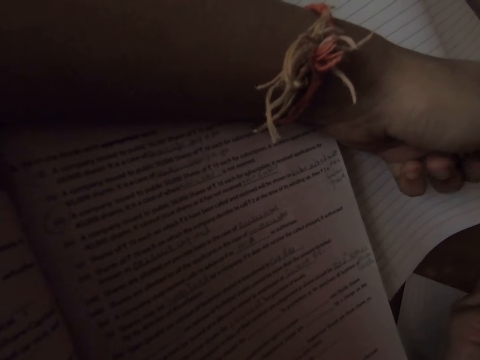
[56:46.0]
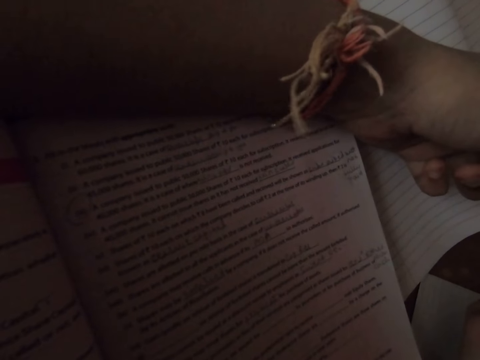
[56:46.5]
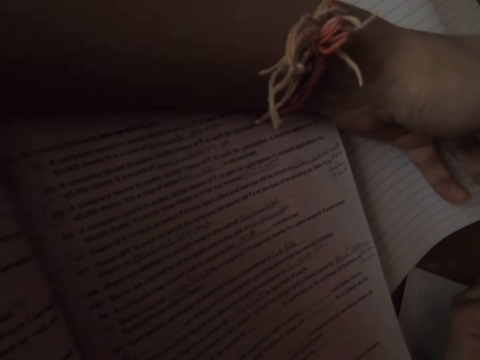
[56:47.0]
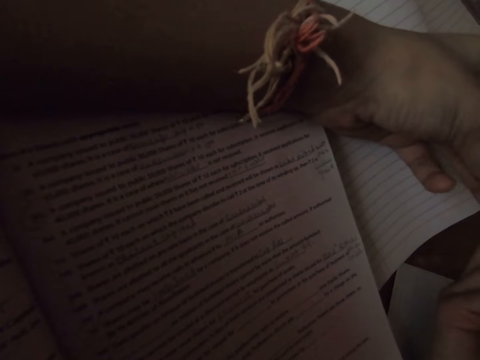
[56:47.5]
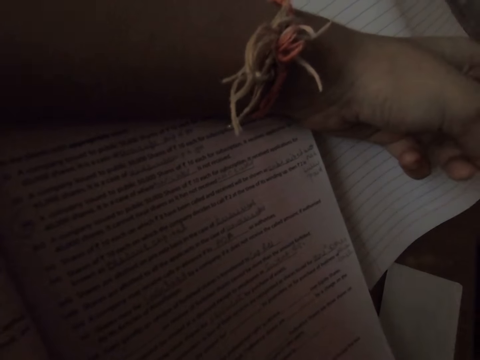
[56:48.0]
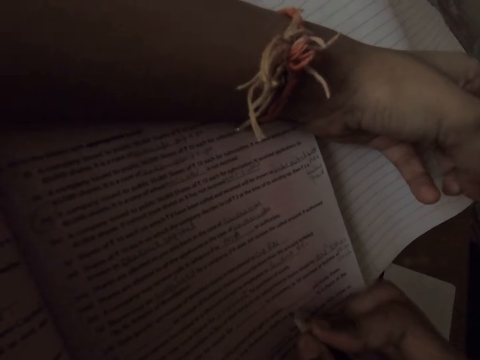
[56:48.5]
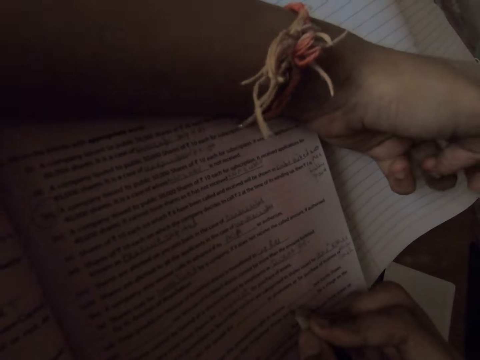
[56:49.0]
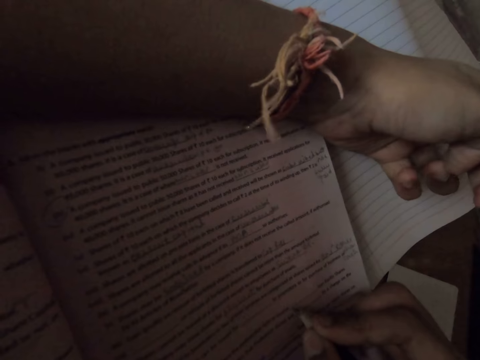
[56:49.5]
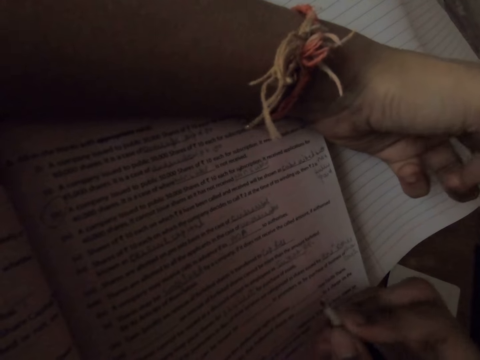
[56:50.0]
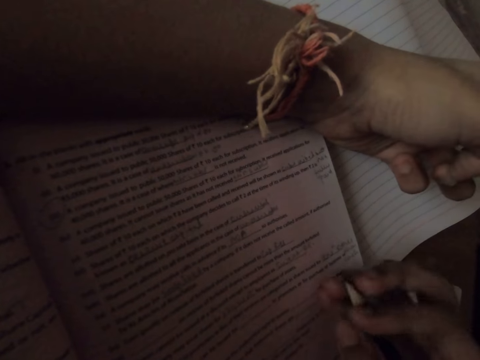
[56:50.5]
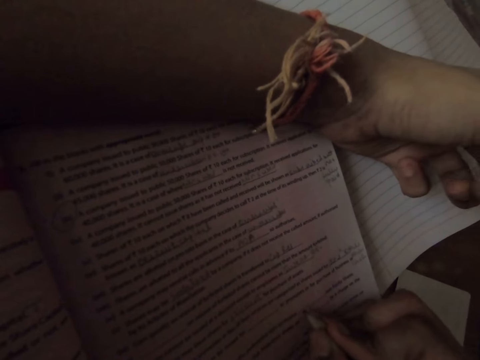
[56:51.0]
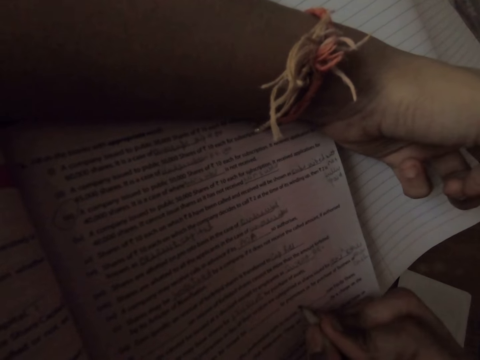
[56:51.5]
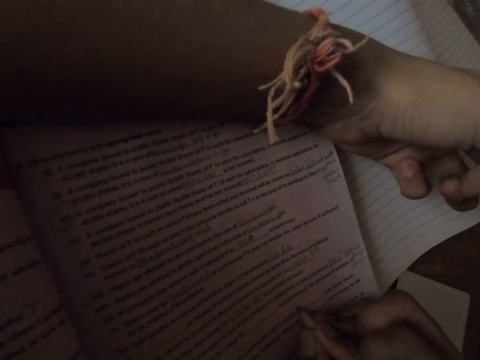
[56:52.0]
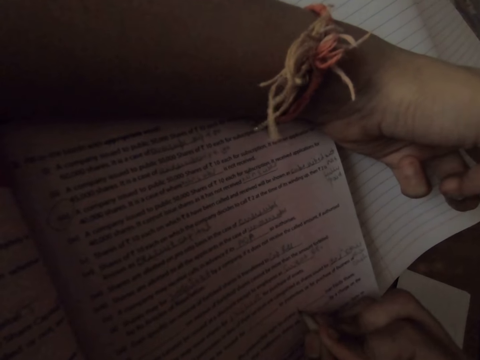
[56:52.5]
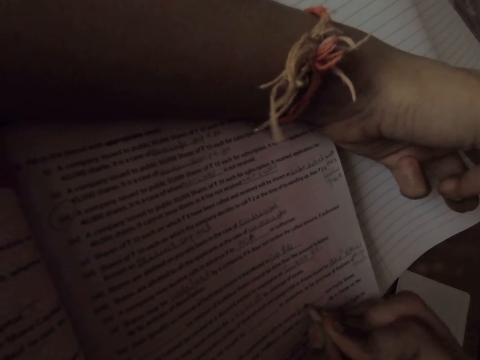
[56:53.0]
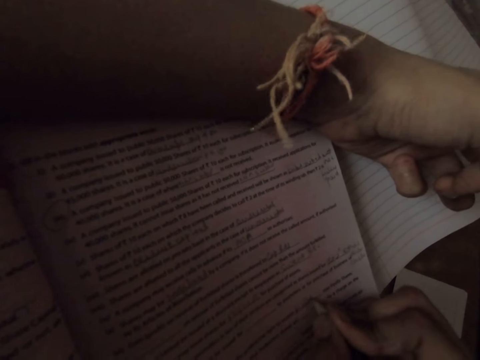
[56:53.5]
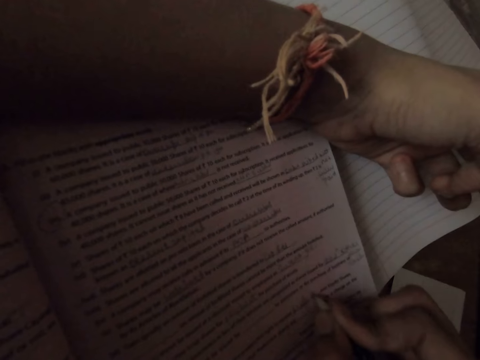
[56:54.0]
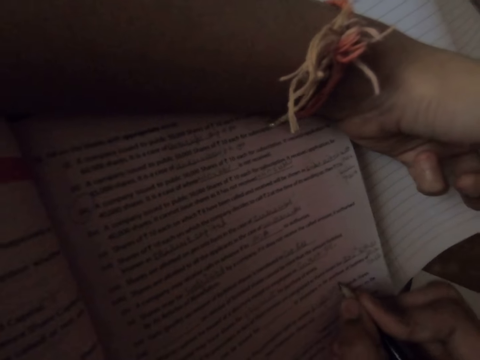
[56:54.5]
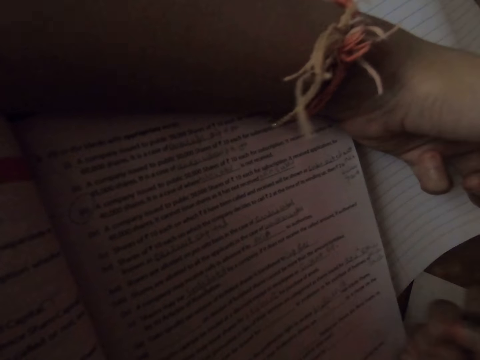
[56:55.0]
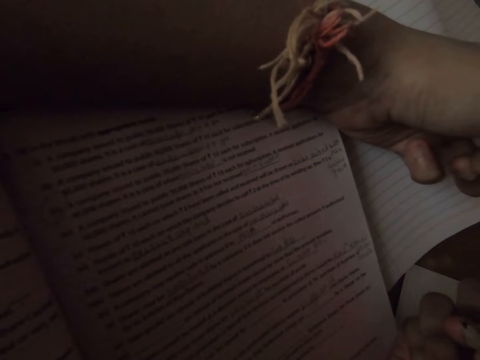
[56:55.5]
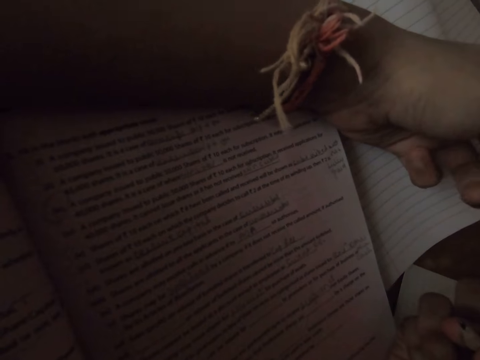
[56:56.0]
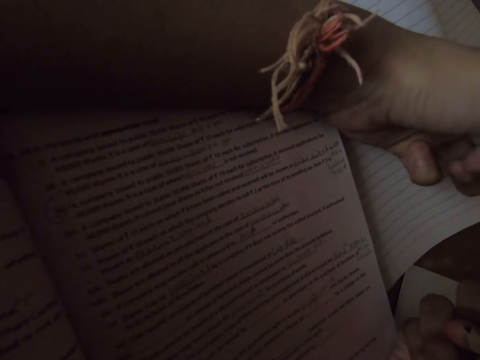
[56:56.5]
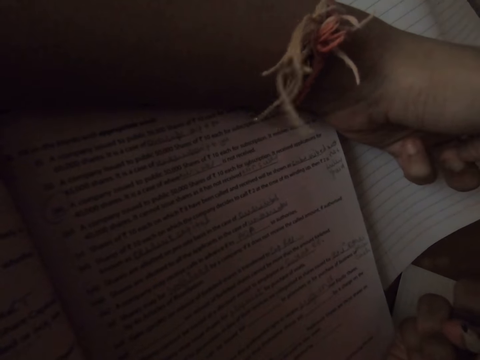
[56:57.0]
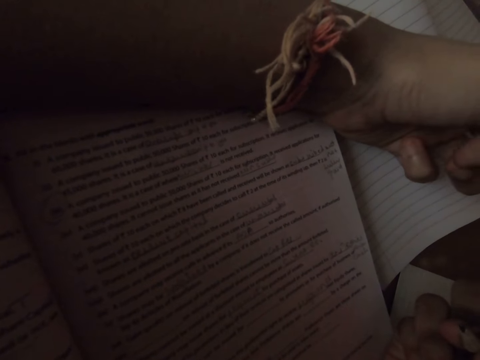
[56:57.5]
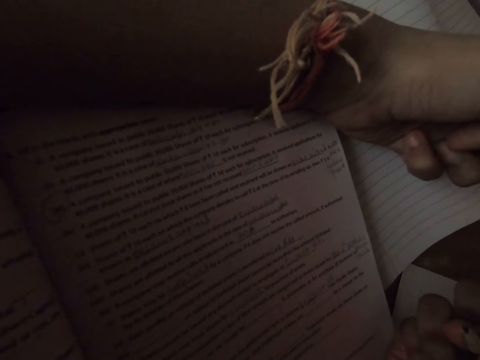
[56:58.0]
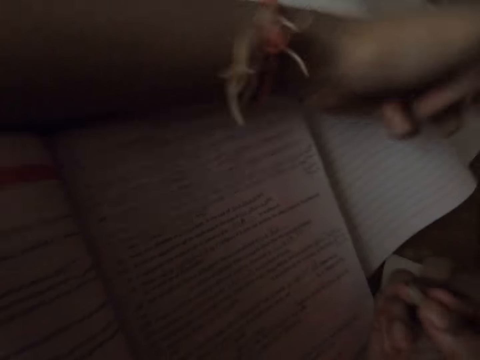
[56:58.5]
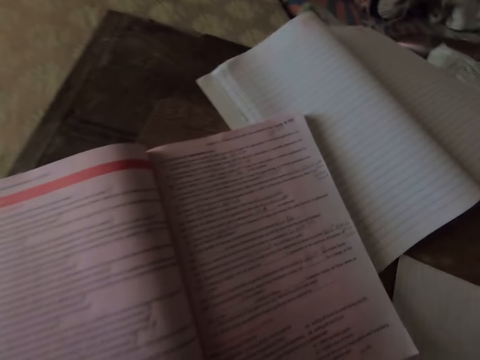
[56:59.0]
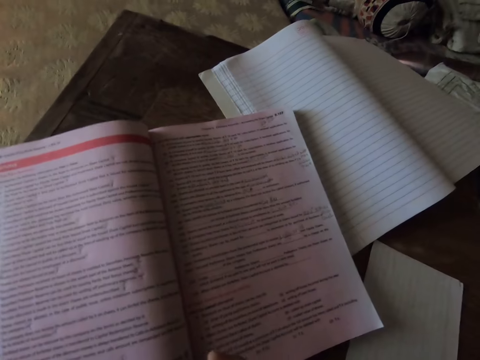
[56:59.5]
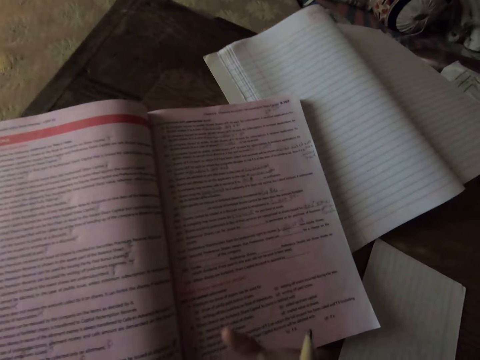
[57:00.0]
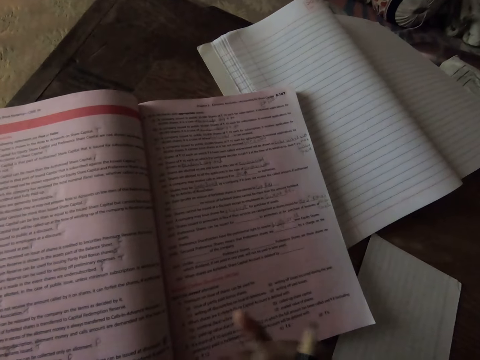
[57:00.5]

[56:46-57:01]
The camera wearer writes on the textbook with the pencil. She removes her hand on the textbook.

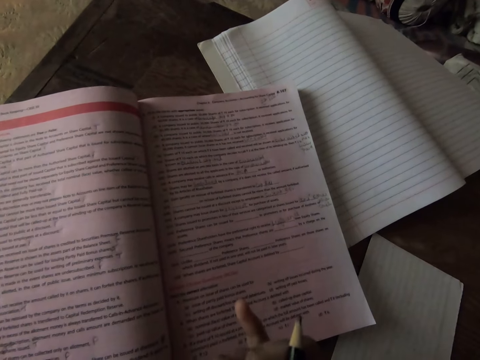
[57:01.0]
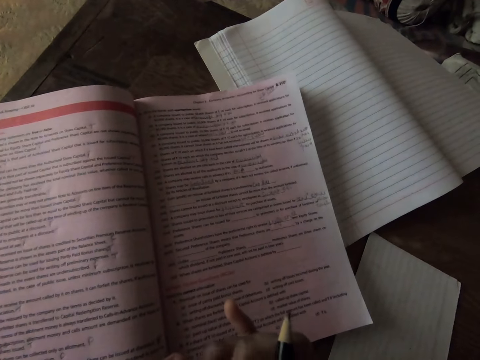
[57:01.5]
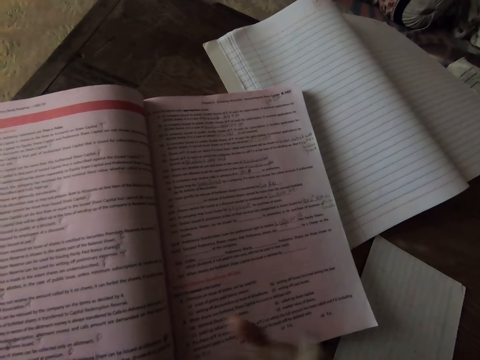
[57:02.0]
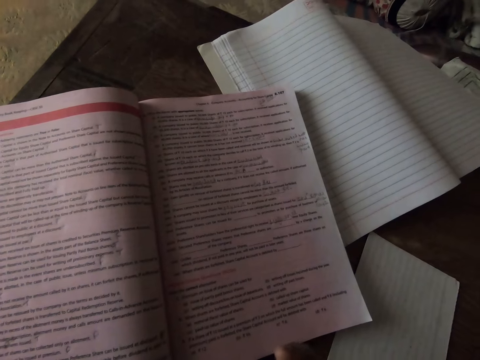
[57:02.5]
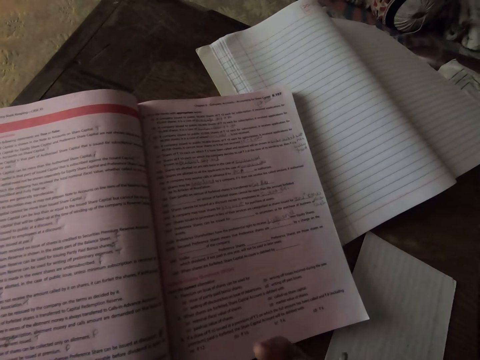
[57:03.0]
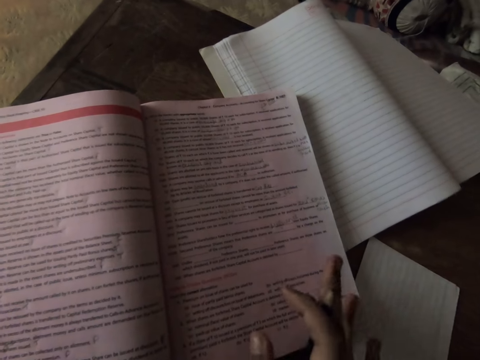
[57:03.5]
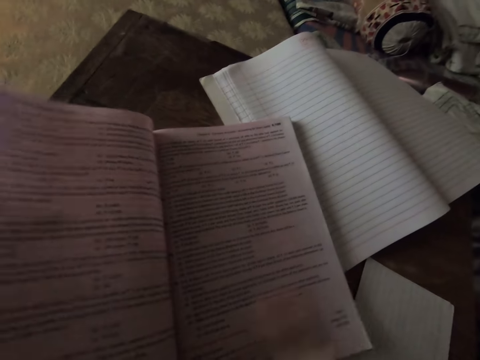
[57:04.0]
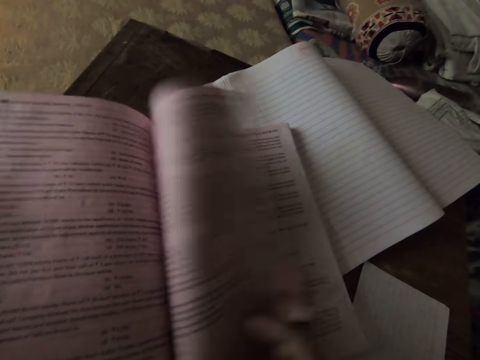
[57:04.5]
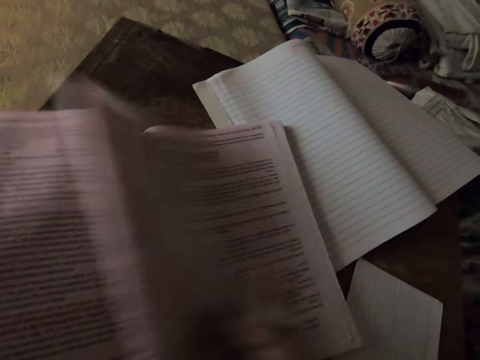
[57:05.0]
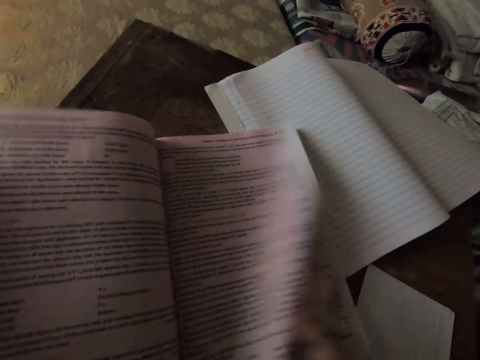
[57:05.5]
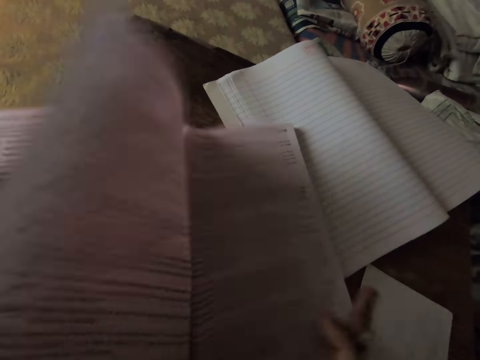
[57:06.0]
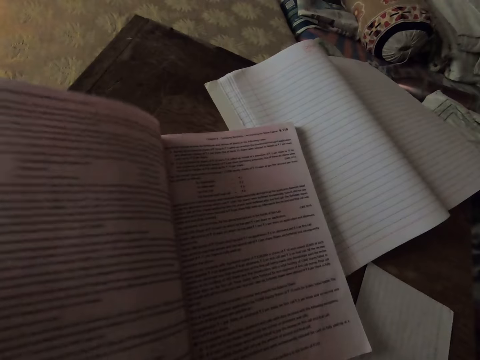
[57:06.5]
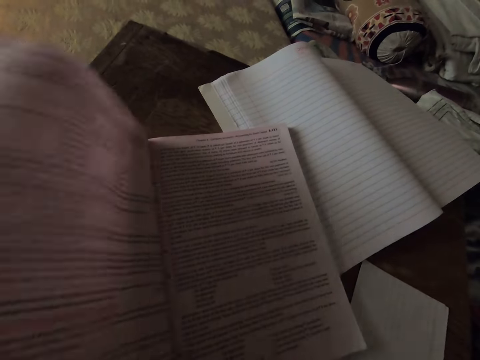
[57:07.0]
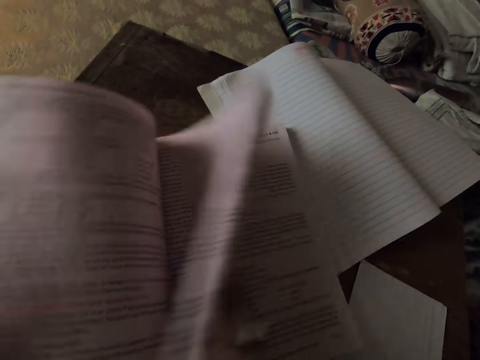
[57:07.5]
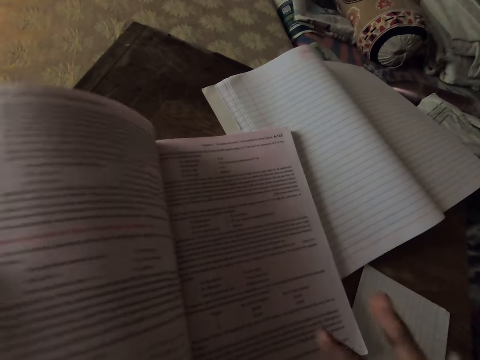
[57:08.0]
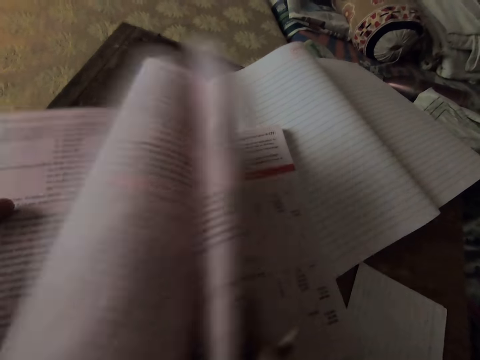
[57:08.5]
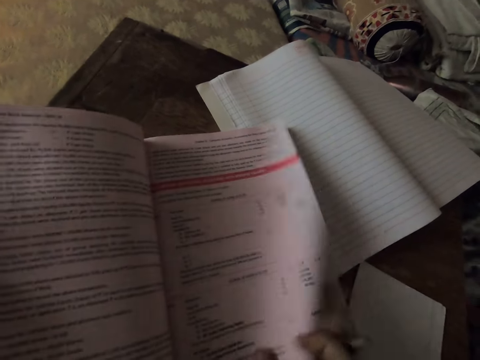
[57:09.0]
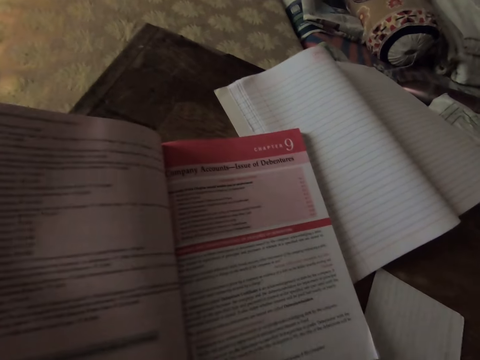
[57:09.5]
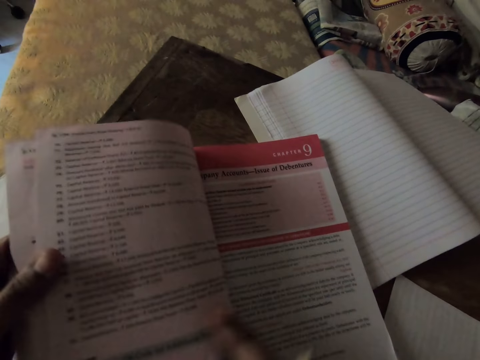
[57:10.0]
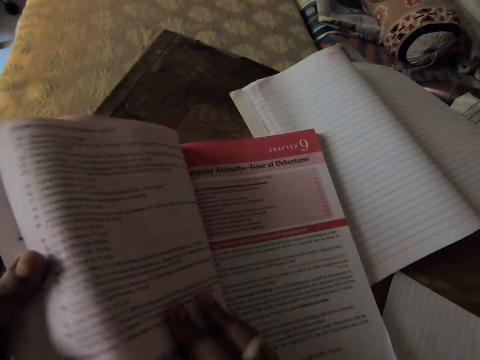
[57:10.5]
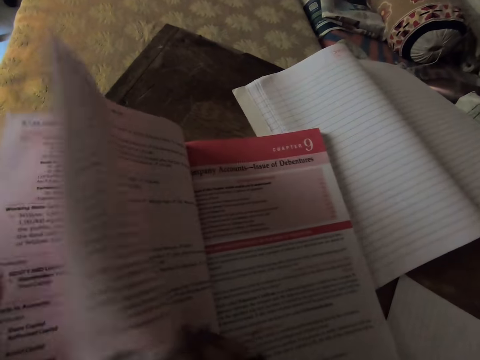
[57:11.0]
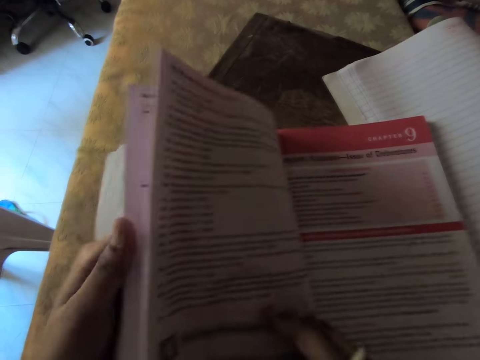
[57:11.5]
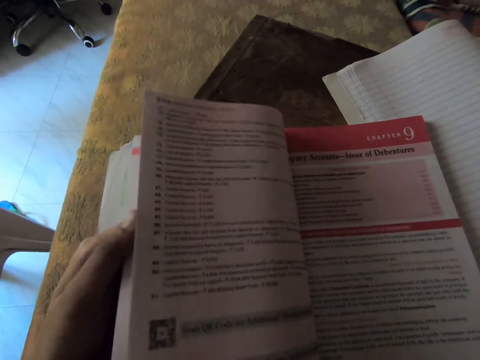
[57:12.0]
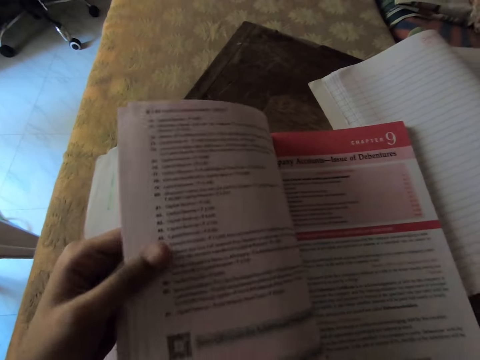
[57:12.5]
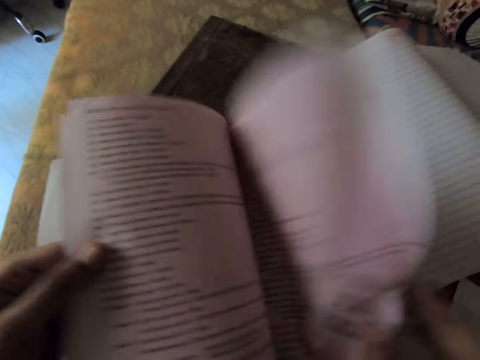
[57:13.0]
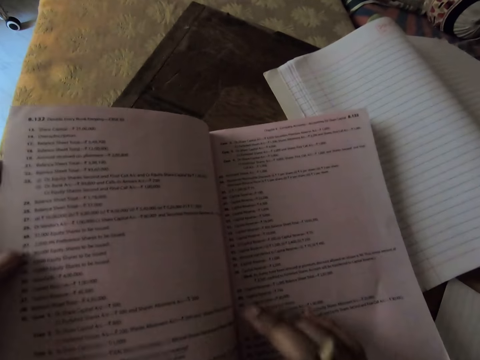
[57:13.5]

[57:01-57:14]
The camera wearer turns a page on the textbook. They turn another page on the textbook repeatedly. They turn back the page on the textbook.
